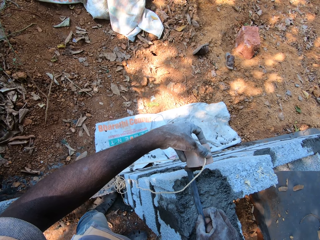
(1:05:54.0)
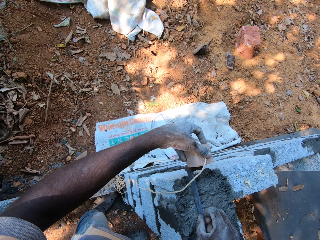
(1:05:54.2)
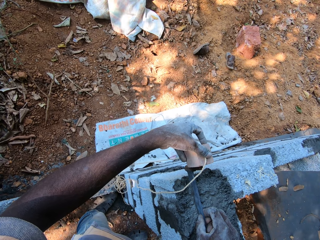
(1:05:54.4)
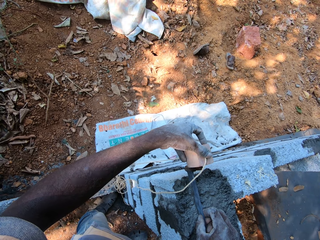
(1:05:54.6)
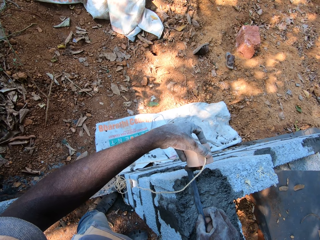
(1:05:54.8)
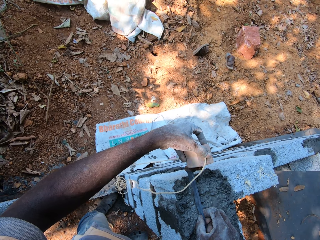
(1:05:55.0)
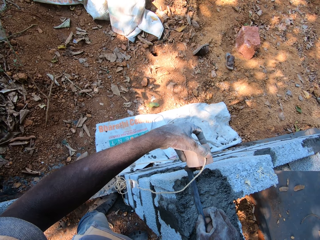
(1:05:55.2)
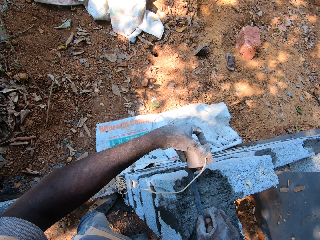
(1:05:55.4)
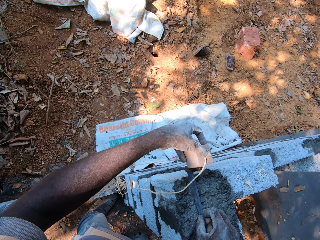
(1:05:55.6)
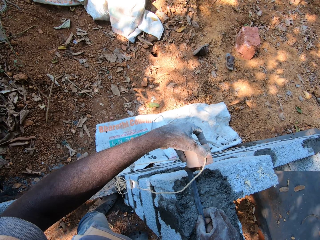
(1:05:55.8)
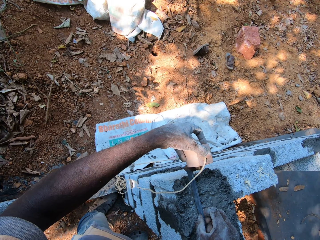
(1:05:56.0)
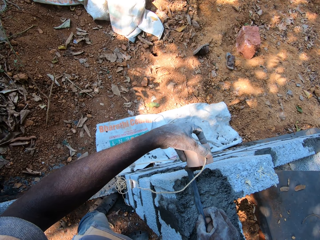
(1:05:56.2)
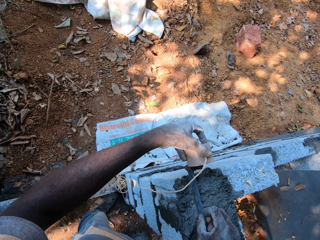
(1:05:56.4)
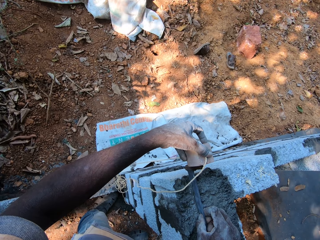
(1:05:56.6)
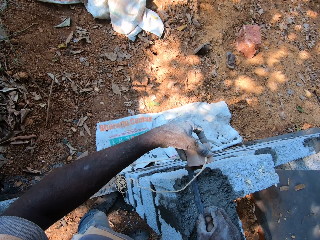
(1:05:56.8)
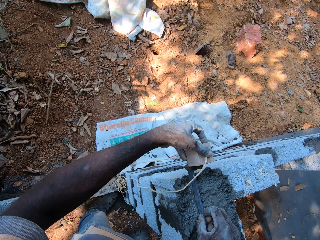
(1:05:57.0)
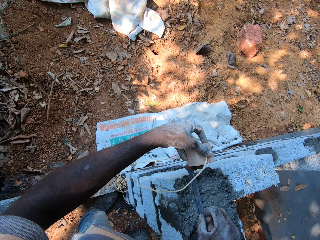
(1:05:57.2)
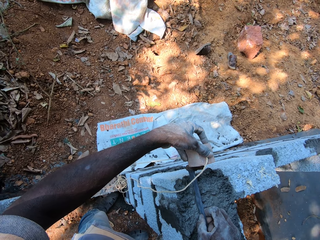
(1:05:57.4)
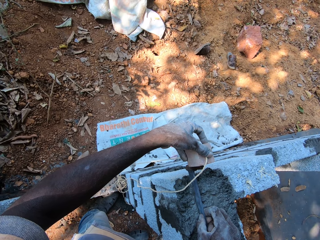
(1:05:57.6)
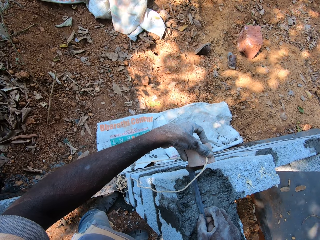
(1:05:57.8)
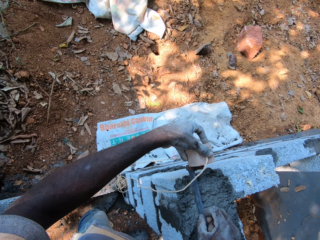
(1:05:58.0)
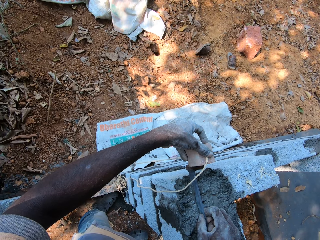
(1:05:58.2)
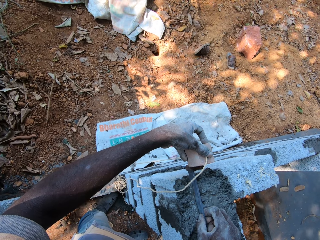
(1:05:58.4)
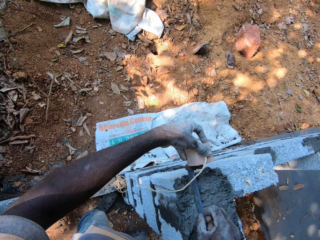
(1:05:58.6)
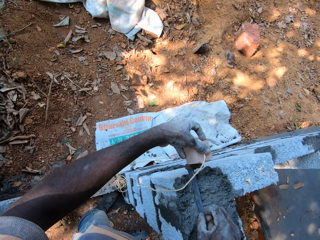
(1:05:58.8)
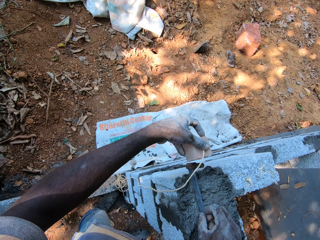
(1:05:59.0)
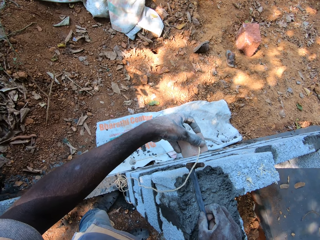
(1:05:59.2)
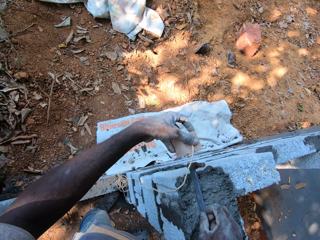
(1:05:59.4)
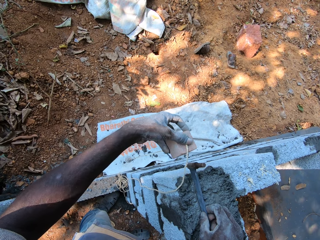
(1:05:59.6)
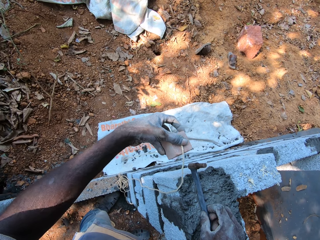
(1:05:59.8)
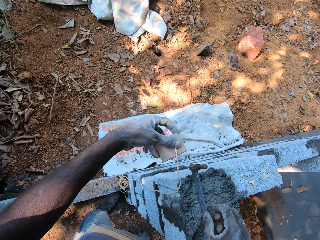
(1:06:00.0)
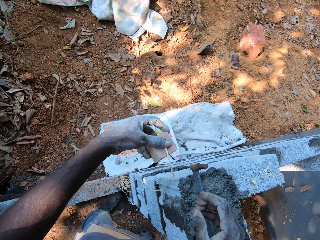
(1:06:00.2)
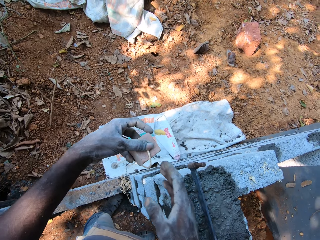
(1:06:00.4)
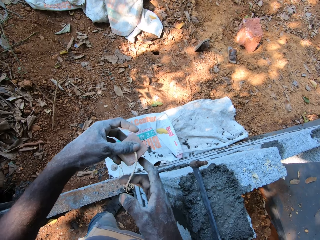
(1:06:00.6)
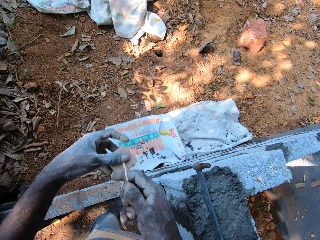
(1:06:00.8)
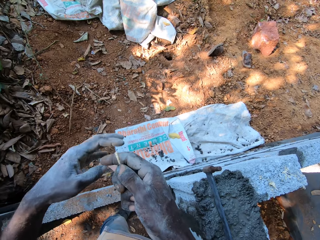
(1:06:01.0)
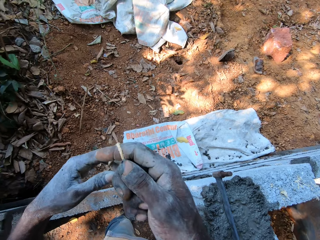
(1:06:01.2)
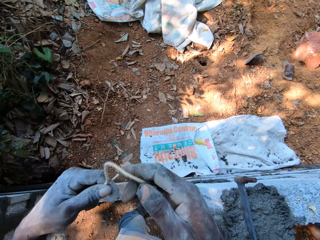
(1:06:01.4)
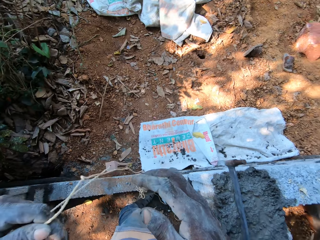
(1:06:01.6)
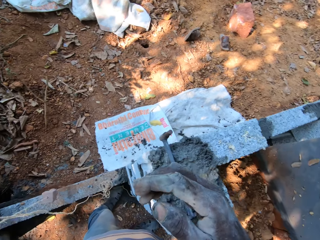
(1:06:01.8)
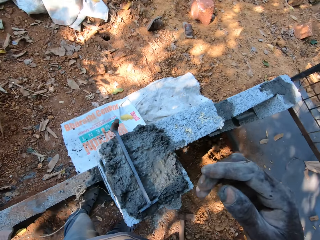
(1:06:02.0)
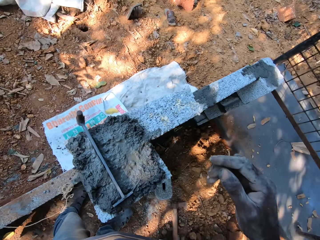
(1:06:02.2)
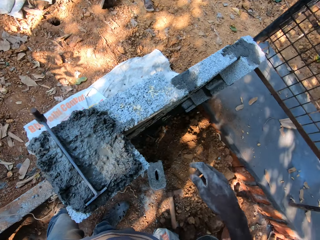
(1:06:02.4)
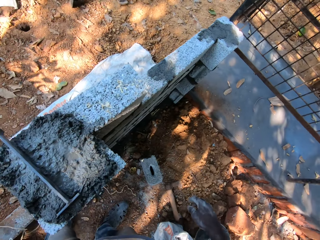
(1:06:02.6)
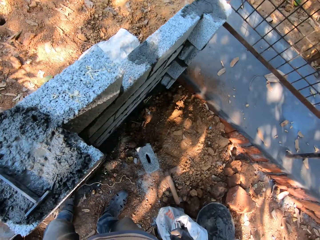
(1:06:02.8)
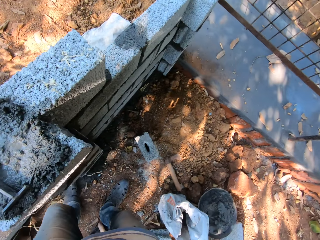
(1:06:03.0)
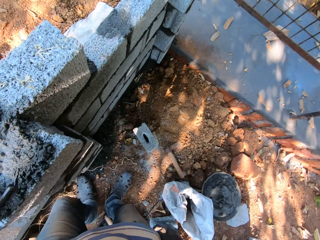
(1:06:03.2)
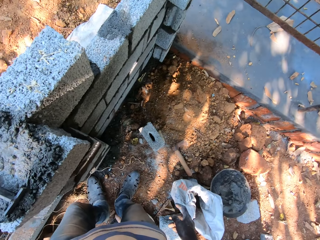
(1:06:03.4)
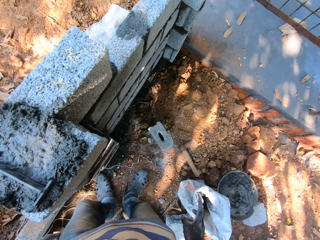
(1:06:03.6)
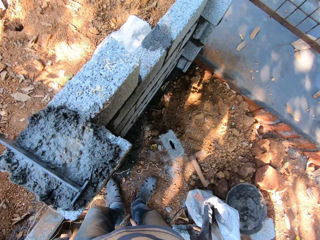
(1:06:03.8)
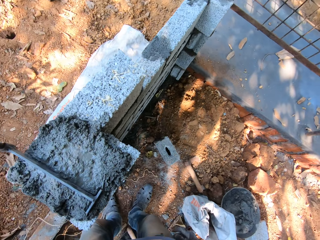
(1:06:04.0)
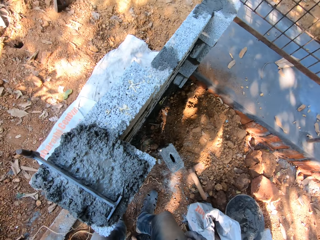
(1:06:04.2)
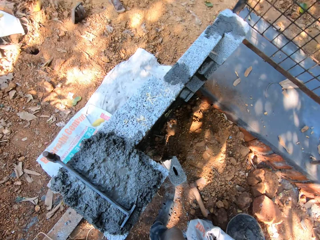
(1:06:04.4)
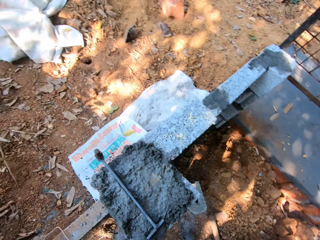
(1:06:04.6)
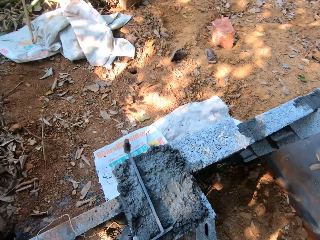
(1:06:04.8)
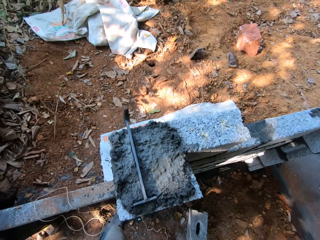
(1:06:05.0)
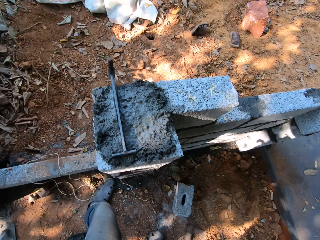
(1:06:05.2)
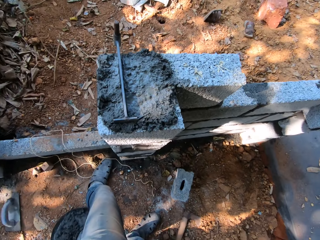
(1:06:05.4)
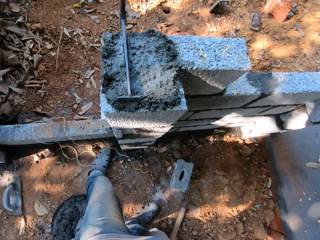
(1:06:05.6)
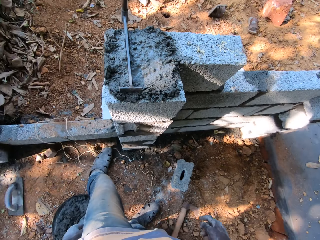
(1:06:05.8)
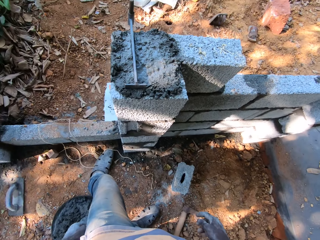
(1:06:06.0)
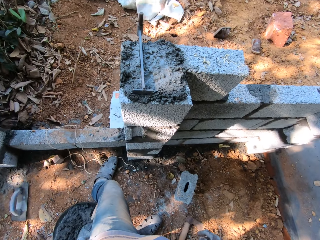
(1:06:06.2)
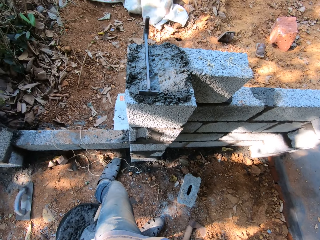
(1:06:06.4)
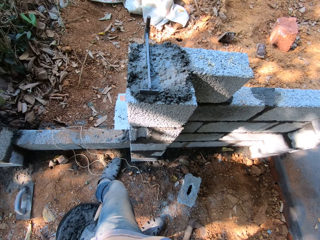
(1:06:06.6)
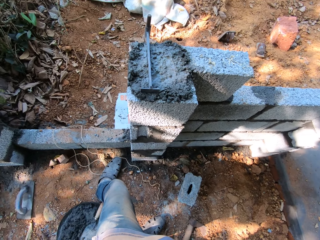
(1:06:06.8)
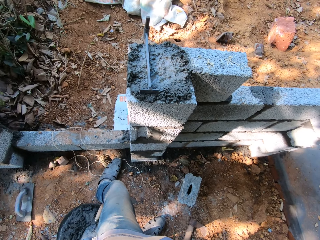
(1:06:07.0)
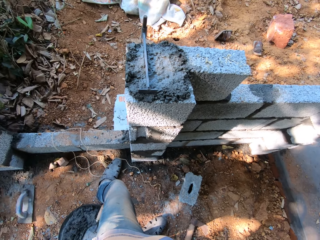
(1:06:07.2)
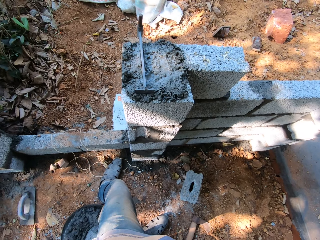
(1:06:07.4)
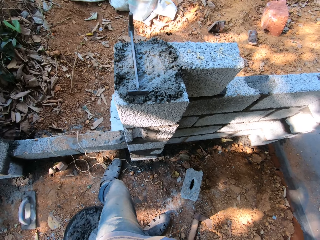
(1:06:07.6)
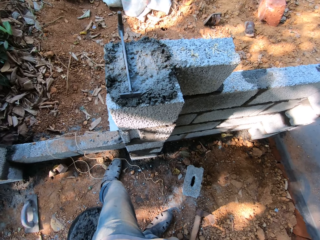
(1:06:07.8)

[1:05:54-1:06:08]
The camera wearer lifts the plumb line holder. He removes the rope from the rod with his left hand. He unhands something. He holds the rope with his right hand. He picks up the plumb line with the left hand, unhands the plumb line holder, and passes the plumb line to the left hand. He holds the rope with his left hand. He looks around.

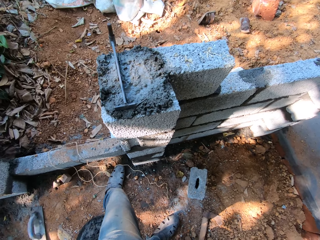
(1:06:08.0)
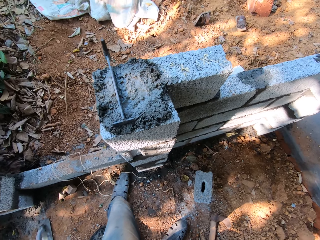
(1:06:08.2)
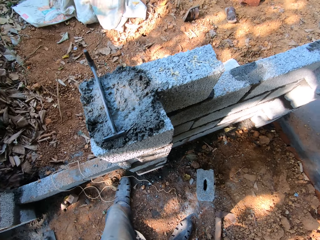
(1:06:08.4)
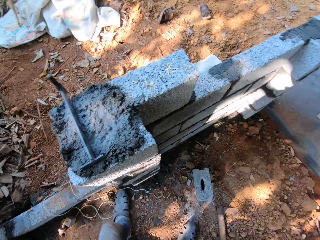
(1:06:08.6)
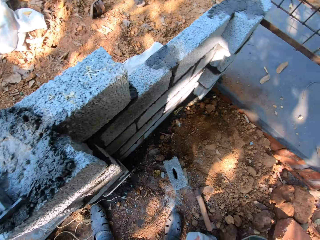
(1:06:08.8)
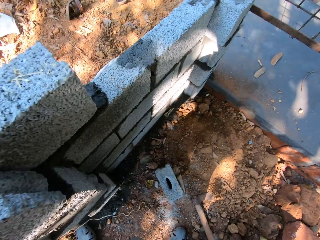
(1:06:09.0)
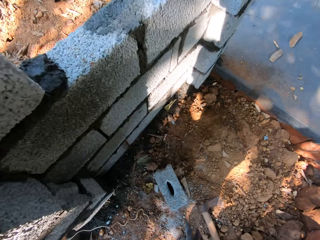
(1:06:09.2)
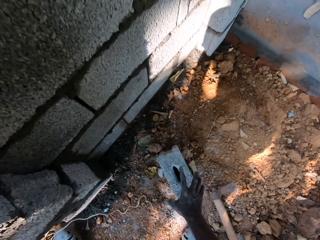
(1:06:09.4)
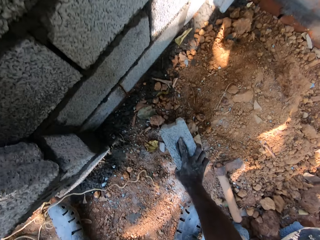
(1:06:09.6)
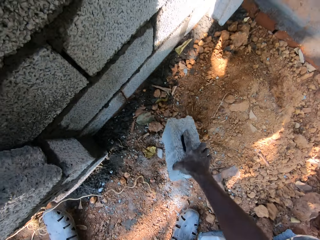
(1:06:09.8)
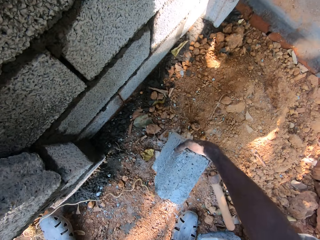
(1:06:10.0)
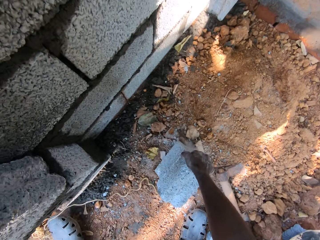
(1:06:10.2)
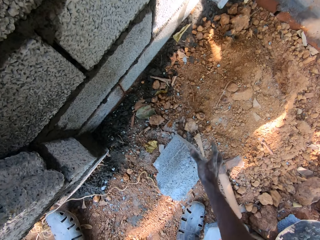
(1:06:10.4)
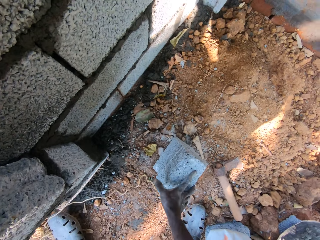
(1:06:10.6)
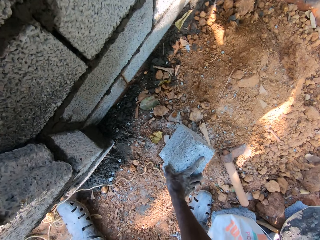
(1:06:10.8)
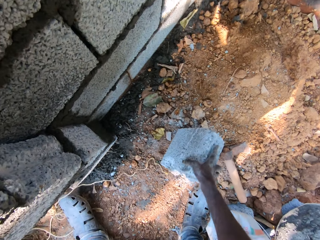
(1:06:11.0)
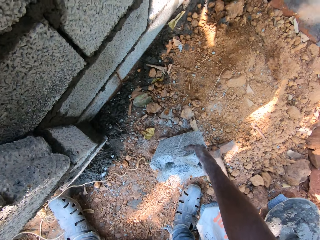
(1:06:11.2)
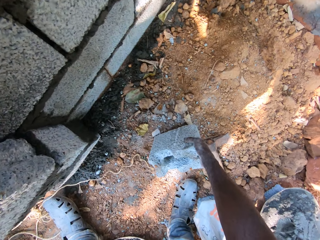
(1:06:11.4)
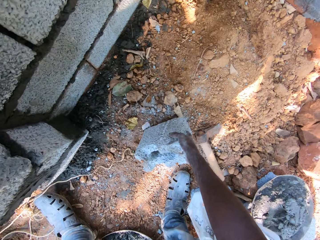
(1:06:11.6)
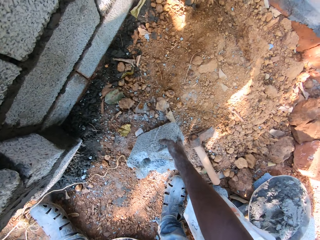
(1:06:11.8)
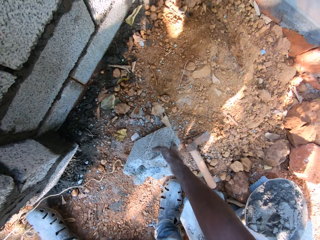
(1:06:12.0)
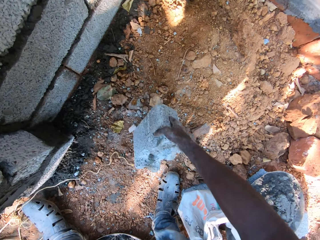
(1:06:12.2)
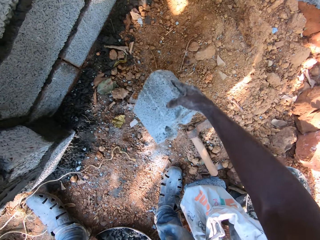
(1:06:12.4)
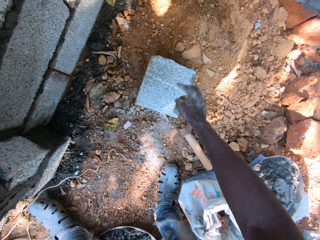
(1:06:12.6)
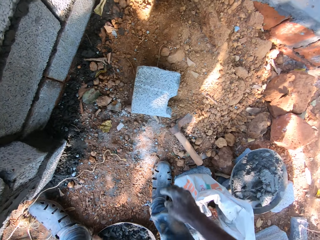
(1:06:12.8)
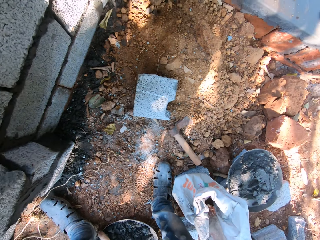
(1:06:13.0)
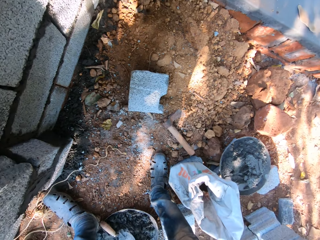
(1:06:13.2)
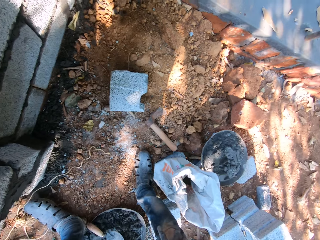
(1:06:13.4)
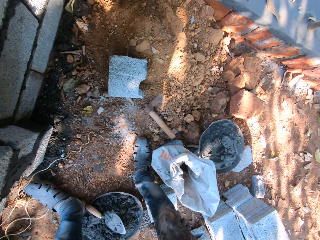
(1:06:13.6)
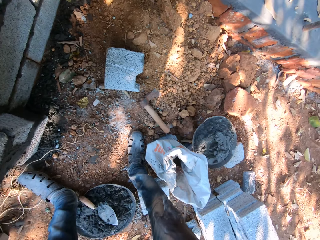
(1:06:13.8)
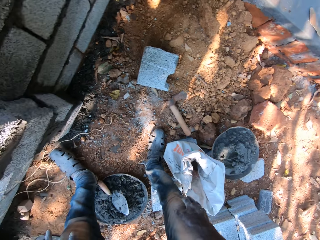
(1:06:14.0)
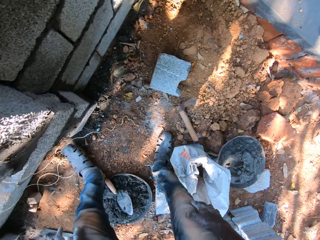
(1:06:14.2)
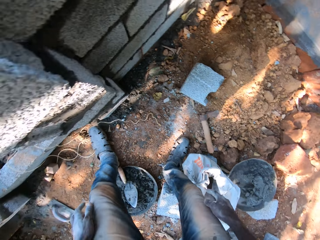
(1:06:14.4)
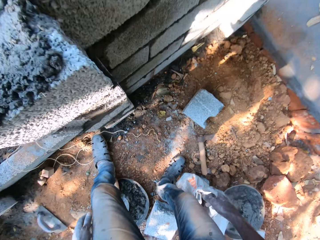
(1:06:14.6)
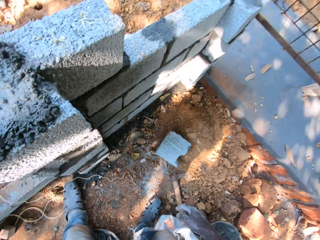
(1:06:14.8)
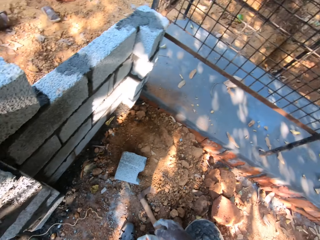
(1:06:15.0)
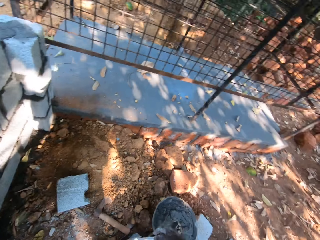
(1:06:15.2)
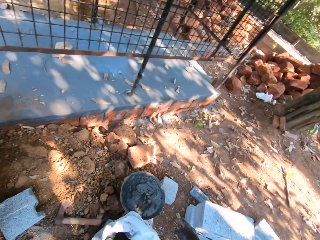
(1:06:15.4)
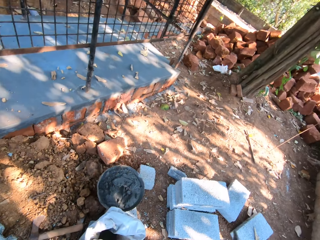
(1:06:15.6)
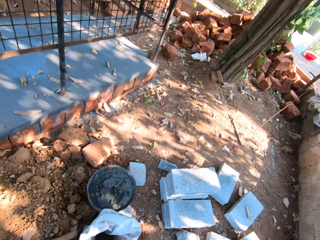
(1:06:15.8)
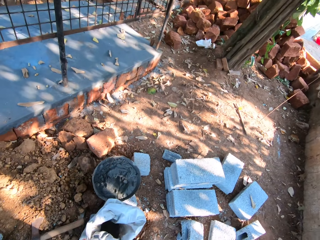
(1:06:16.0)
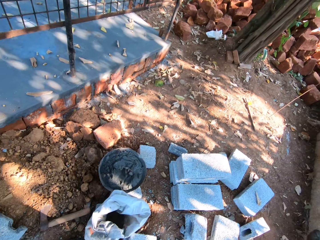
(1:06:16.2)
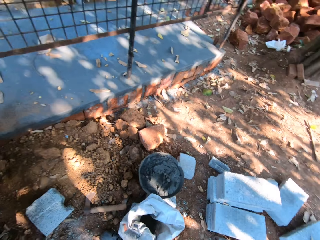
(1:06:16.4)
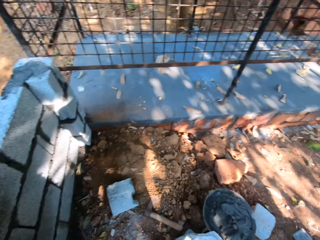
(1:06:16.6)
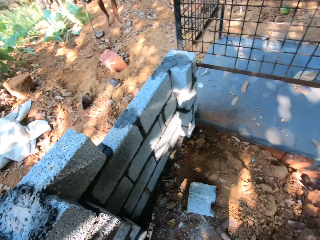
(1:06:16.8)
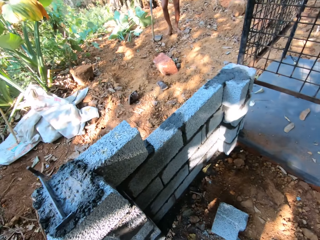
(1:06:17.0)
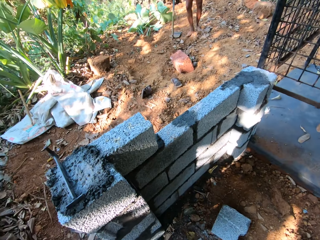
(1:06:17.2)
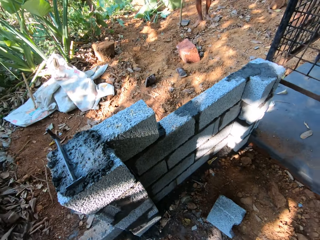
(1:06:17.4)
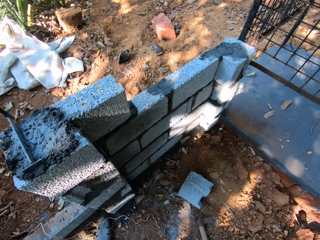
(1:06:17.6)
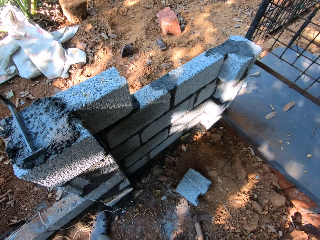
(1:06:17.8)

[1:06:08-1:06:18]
The camera wearer carries a block from the ground with his right hand. He turns the block on the ground. He drops the block on the ground with his right hand. He carries the block from the ground with his right hand. He drops the block on the ground with his right hand. He looks around. He converses with a man.
